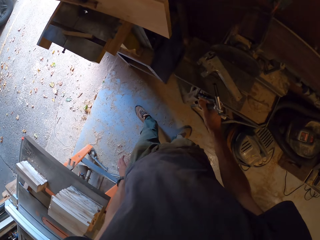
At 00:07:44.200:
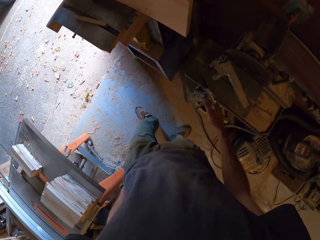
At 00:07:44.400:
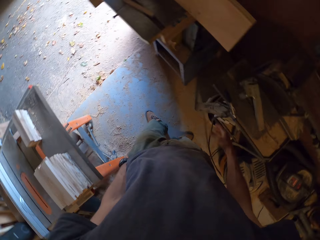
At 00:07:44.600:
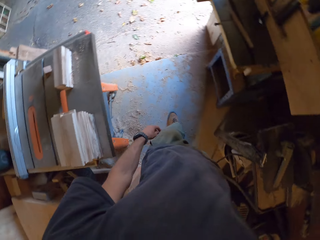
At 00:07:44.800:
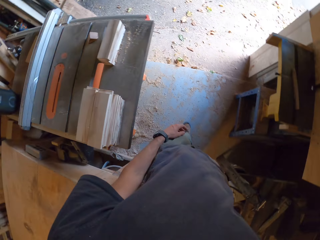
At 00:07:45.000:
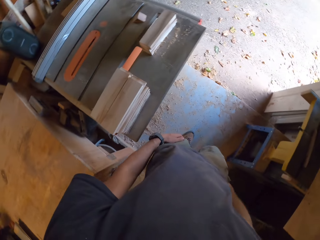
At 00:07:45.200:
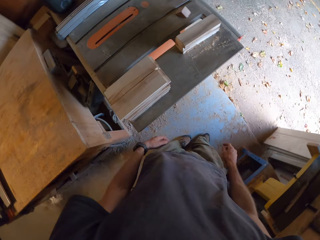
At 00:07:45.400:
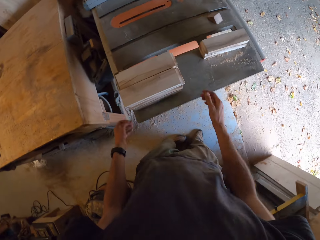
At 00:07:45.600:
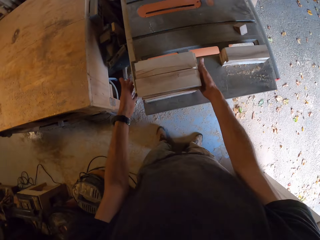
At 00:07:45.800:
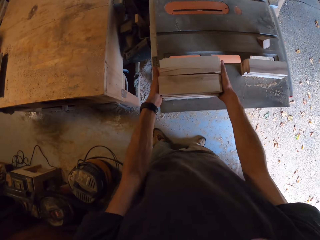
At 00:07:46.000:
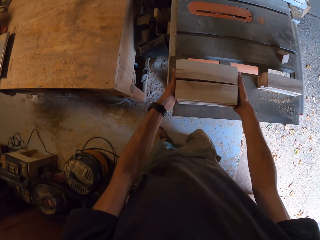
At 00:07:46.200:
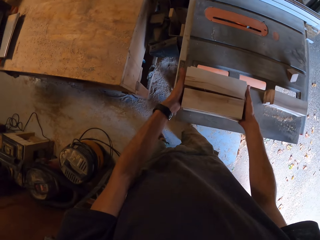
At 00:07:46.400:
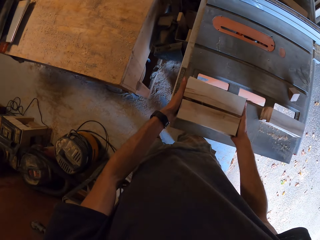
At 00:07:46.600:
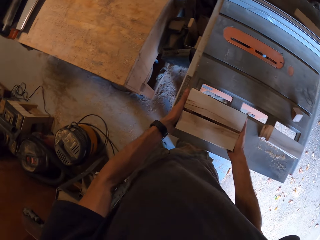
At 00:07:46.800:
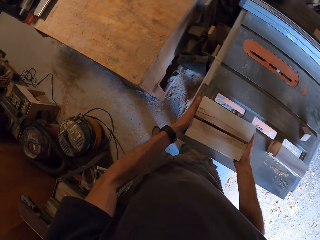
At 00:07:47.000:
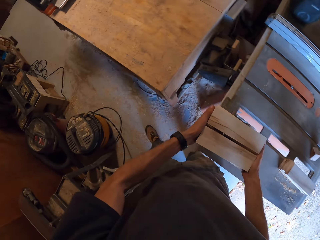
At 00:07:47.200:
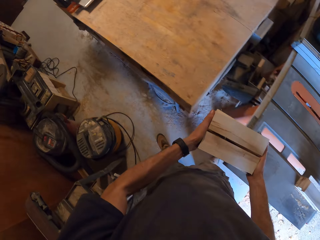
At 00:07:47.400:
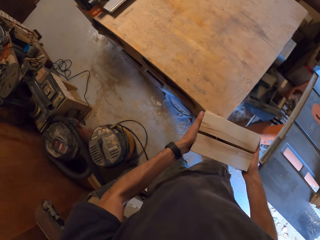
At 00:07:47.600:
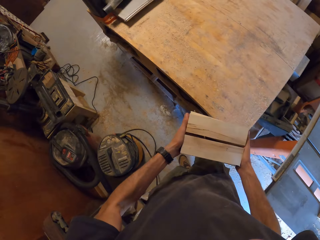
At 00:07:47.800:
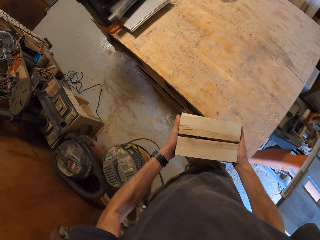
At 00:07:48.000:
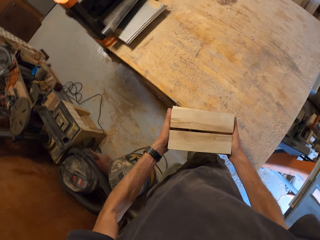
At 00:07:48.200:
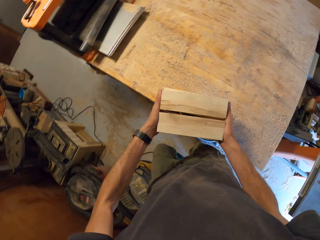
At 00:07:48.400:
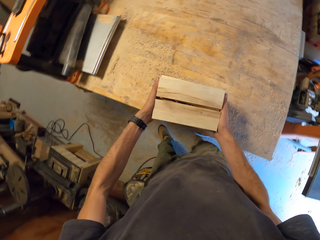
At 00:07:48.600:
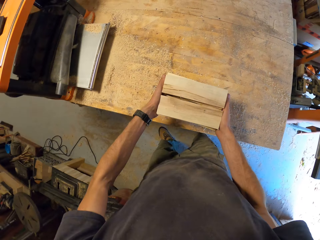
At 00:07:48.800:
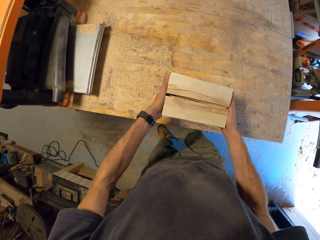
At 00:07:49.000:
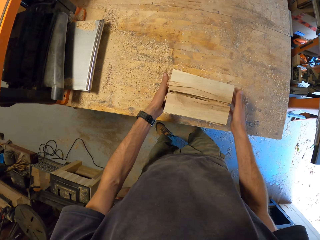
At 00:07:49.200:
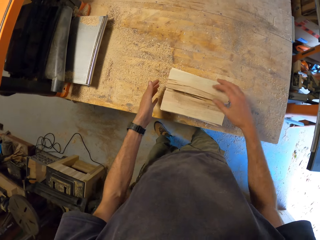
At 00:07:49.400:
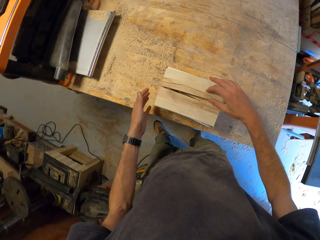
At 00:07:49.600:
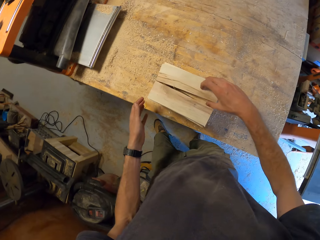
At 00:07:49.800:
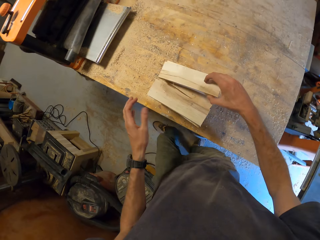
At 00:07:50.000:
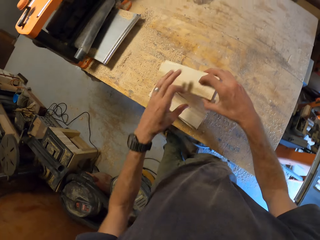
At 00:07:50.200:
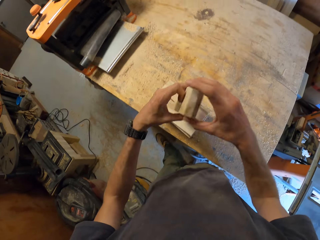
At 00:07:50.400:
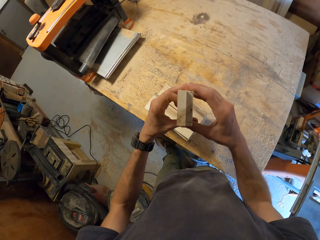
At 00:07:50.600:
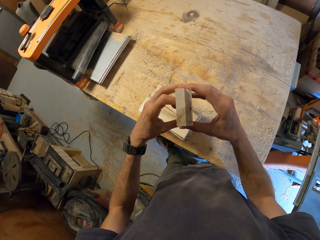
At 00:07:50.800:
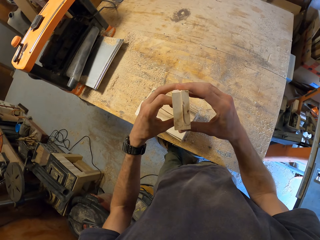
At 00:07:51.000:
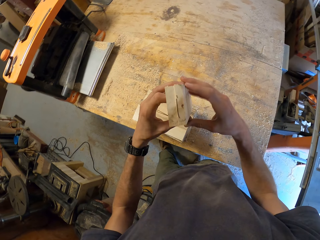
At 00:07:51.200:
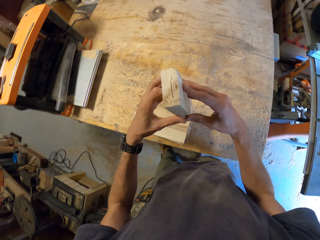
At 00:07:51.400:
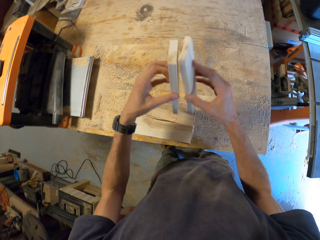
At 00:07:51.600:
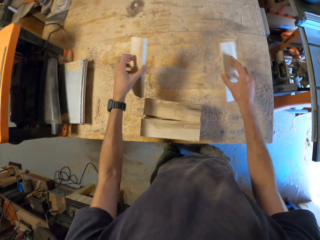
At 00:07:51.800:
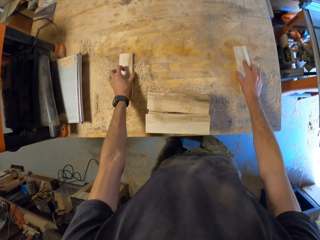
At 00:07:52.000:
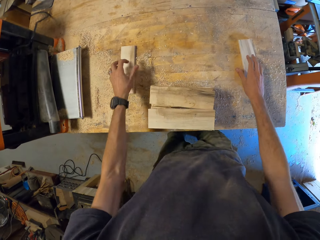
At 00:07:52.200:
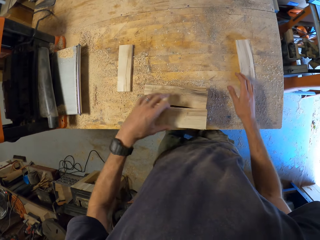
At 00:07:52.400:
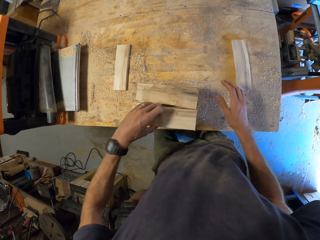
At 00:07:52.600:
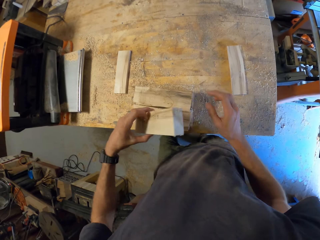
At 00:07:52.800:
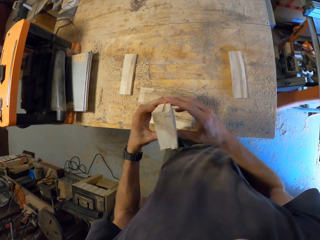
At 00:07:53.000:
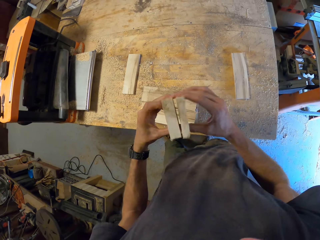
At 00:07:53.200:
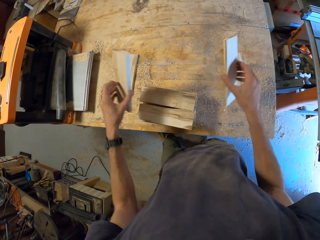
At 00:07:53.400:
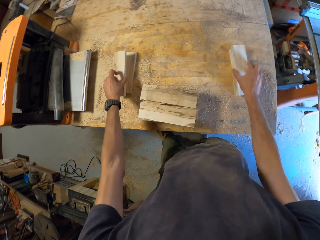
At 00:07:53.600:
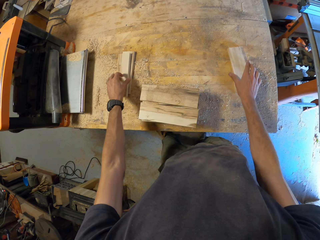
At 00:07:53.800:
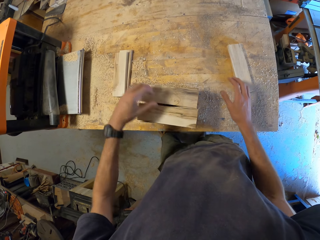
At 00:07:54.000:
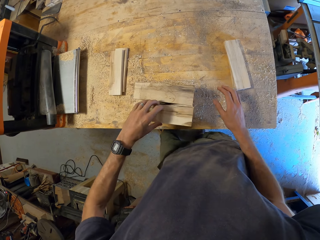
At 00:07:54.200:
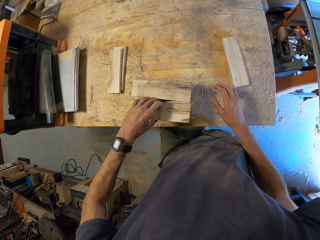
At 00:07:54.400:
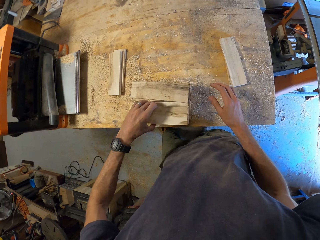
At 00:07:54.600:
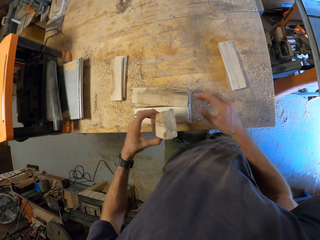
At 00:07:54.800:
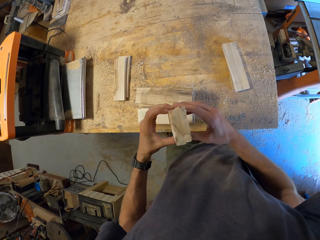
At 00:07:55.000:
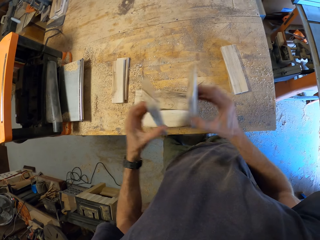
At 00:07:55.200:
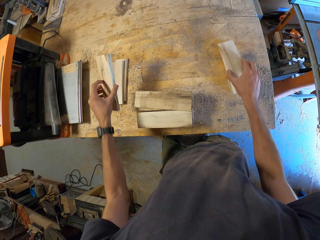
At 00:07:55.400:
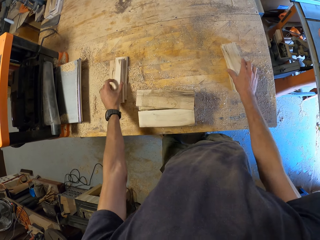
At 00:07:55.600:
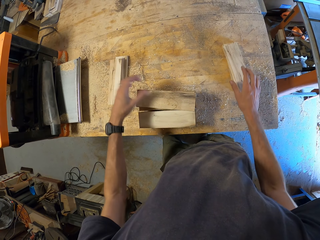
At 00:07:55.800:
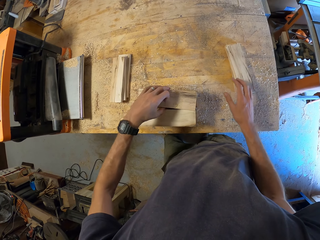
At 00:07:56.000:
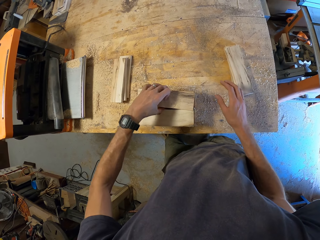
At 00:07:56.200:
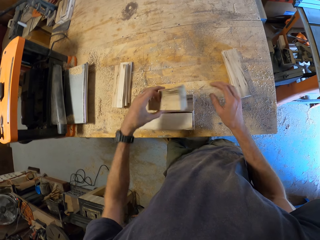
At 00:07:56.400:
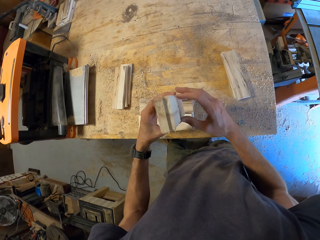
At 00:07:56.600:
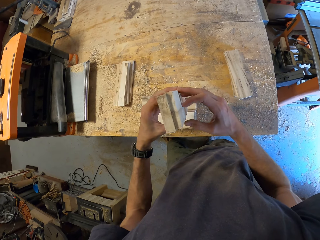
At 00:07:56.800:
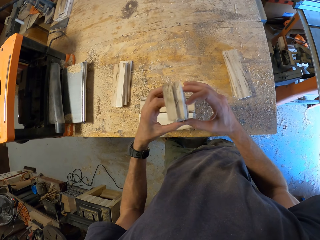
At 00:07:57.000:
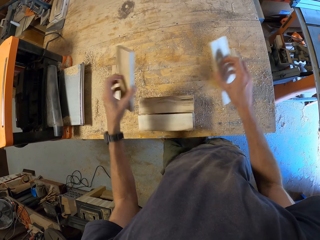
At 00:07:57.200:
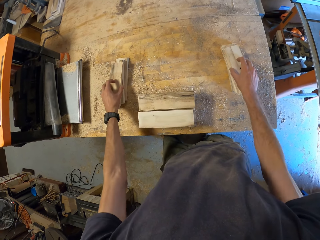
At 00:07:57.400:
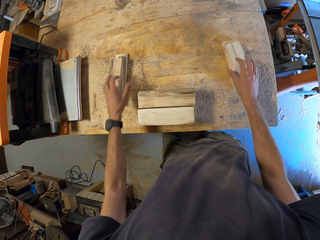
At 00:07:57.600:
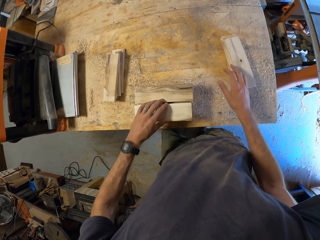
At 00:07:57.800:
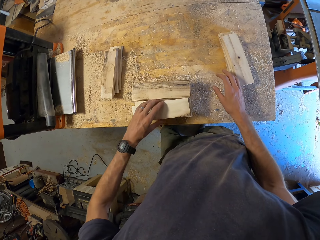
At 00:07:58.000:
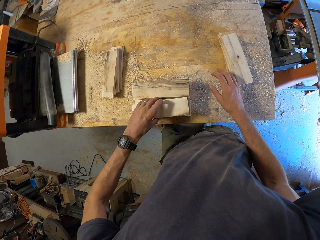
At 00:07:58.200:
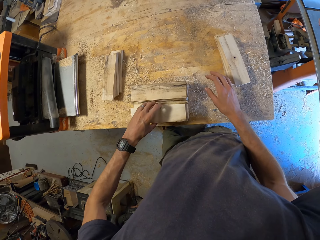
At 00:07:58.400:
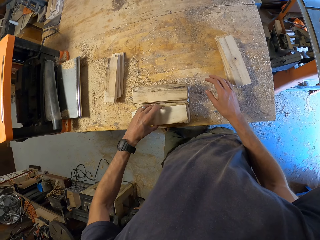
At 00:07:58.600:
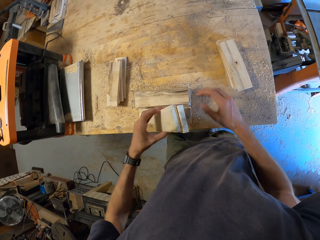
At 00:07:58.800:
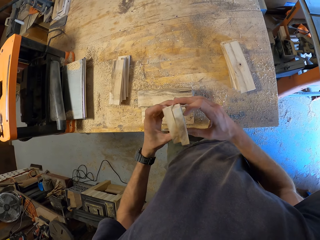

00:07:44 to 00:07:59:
The camera wearer places the vacuum air gun on the vacuum. He moves around. He carries the planks on the table. He arranges the timber. He moves the timber. He drops the planks on a work table. He picks up two planks from the work table, separates the planks in his hands and drops the planks on different parts of the work table. He arranges the timber. He picks up two planks from the work table, separates the planks in his hands and drops the planks on different parts of the work table. He picks up two planks from the work table, separates the planks in his hands and drops the planks on different parts of the work table. He picks up two planks from the work table, separates the planks in his hands and drops the planks on different parts of the work table. He picks up two planks from the work table.

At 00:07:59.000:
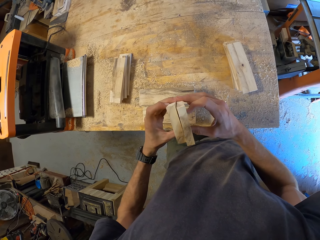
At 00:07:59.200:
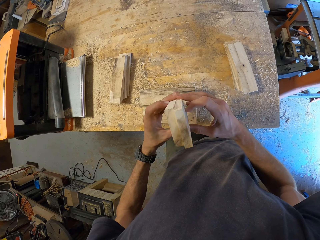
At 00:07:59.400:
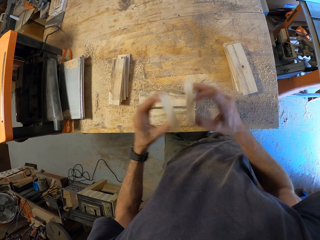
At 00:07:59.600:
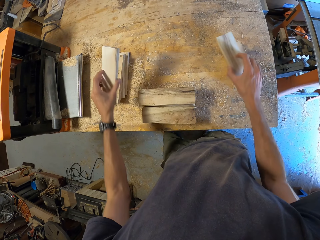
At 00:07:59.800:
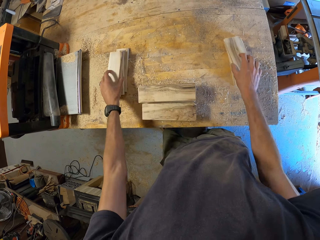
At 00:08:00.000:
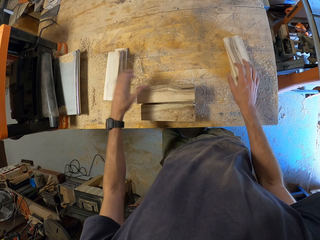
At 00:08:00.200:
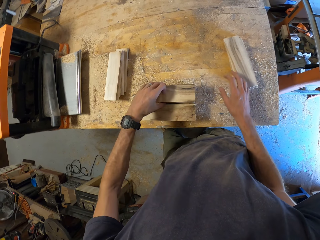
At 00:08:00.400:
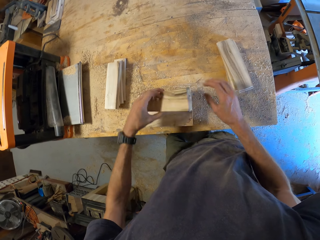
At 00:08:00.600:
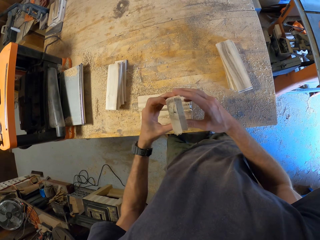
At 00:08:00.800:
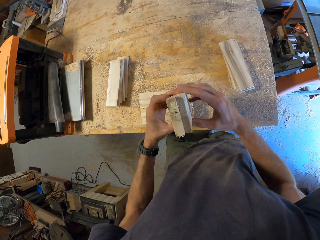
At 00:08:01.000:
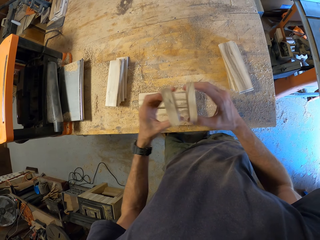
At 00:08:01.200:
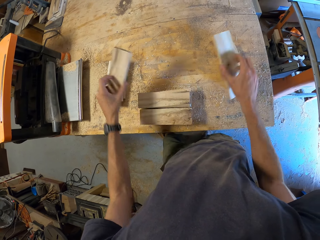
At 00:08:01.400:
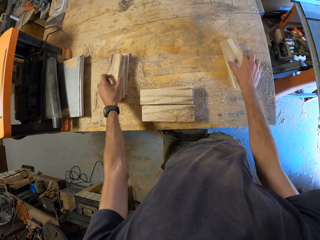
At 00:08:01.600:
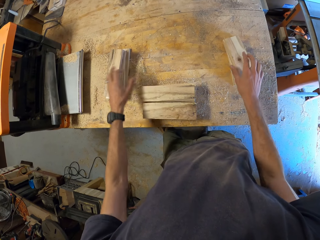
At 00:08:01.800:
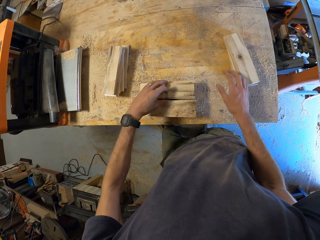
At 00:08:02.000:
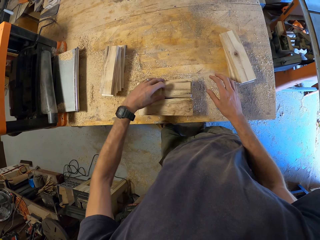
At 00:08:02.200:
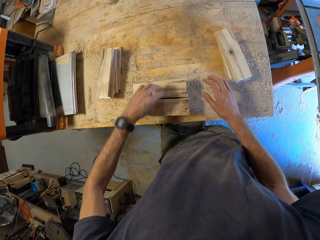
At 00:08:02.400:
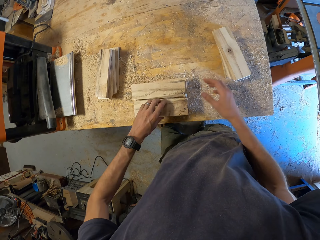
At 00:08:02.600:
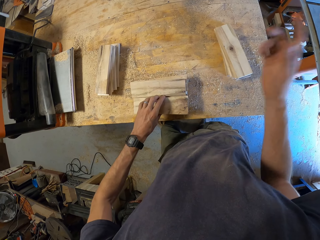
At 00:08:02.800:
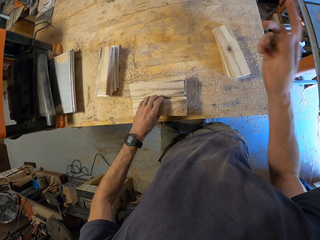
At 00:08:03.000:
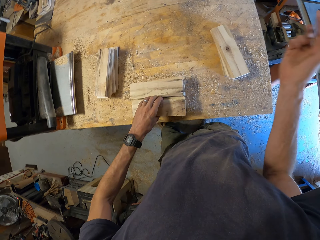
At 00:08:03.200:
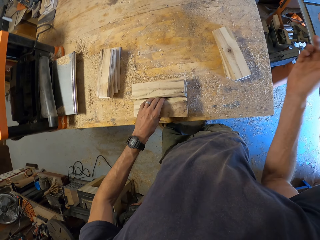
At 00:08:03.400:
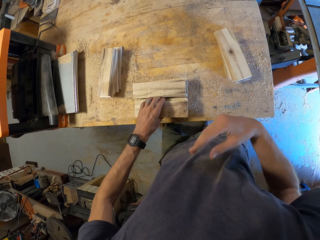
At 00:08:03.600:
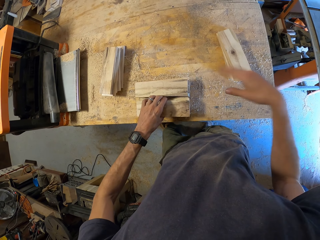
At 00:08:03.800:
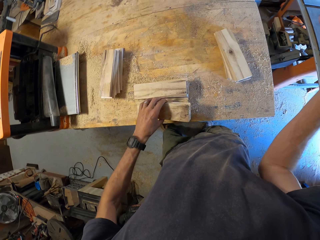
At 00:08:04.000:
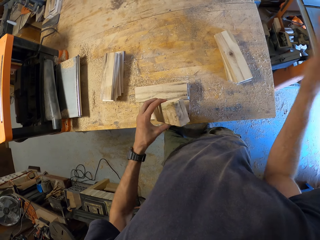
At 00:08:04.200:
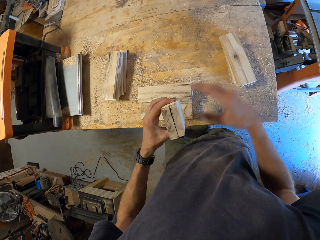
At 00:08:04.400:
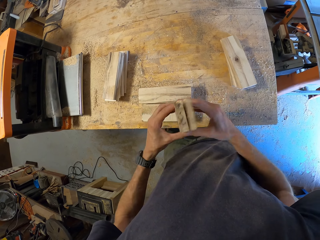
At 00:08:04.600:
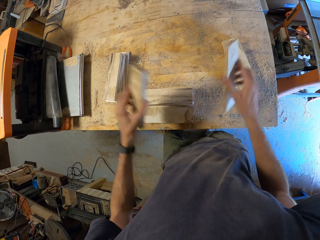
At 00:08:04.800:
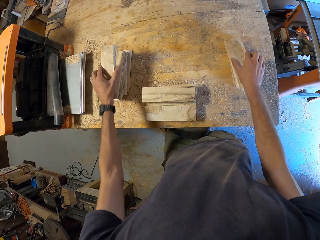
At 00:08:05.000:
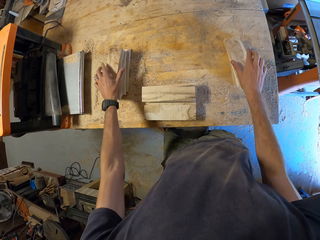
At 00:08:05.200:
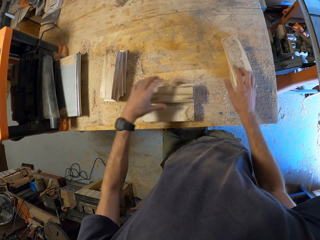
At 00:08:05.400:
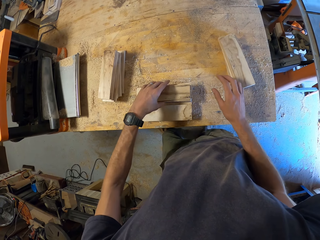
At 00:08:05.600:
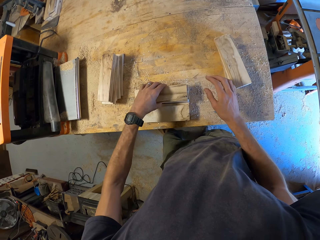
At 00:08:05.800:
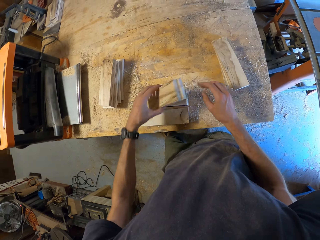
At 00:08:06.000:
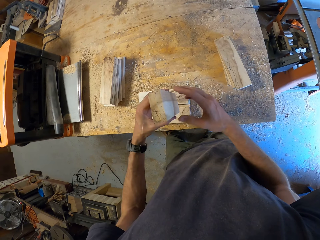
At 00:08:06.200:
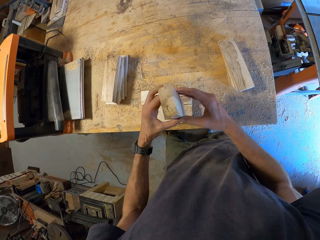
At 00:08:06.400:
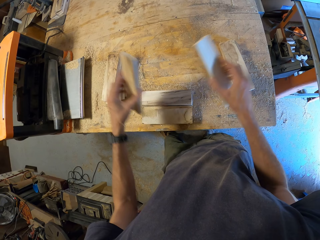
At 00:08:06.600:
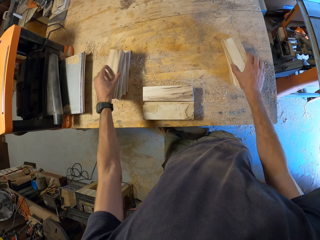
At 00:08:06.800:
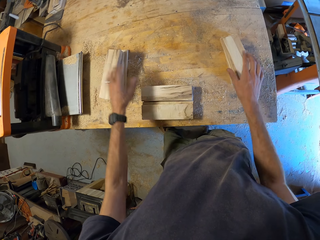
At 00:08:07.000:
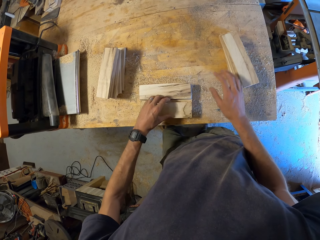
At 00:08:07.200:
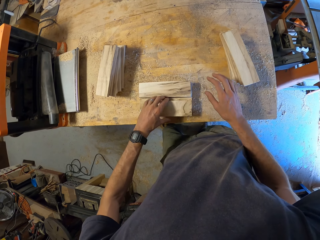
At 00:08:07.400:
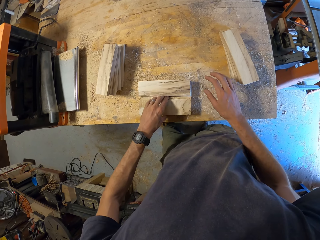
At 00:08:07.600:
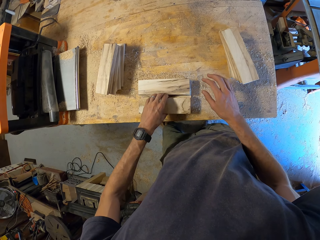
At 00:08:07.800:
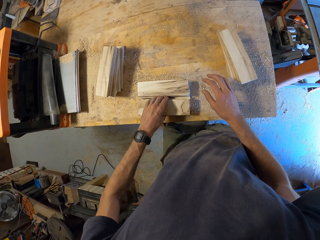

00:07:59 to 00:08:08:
The camera wearer separates the planks in his hands. He drops the planks on different parts of the work table. He picks up two planks from the work table, separates the planks in his hands and drops the planks on different parts of the work table. He touches the planks with his left hand. He picks up two planks from the work table. He gestures with his right hand. He separates the planks in his hands. He arranges the timber. He drops the planks on different parts of the work table. He picks up two planks from the work table, separates the planks in his hands and drops the planks on different parts of the work table. He picks up two planks from the work table.
